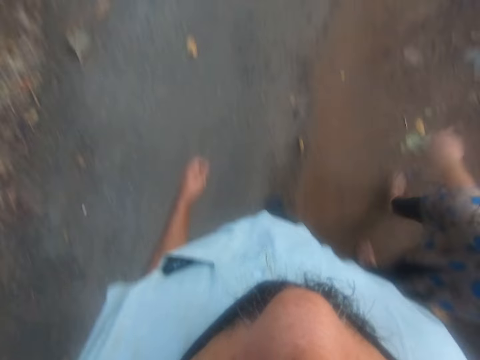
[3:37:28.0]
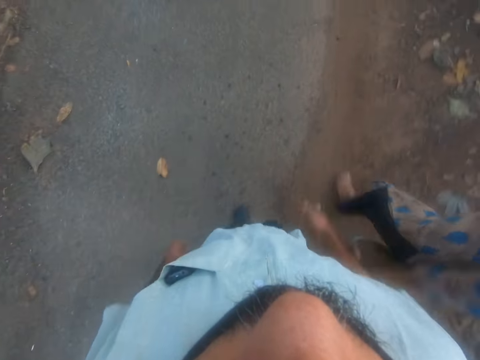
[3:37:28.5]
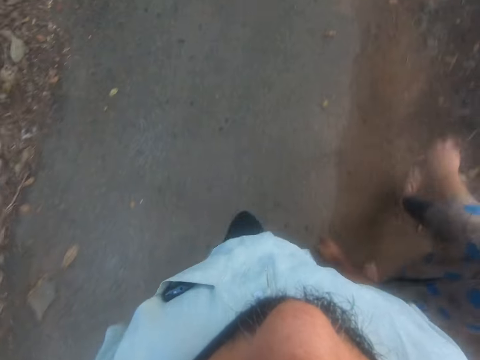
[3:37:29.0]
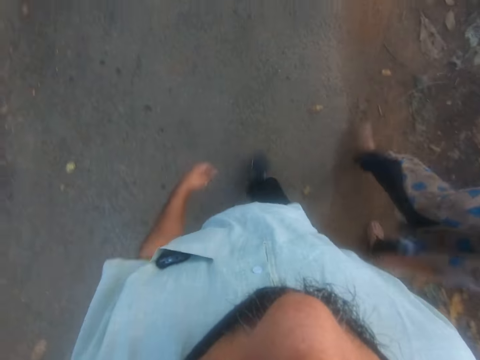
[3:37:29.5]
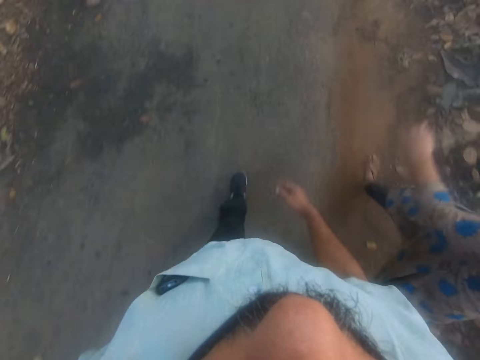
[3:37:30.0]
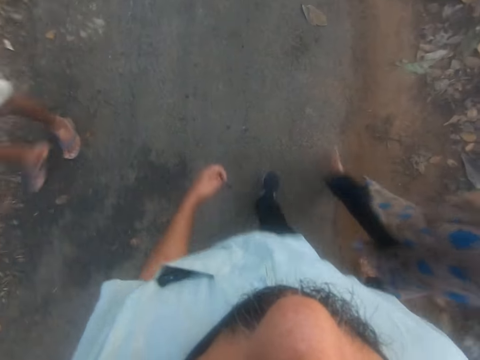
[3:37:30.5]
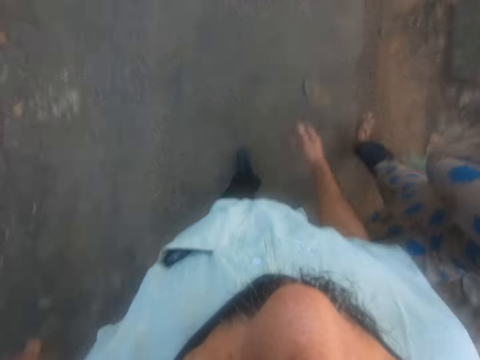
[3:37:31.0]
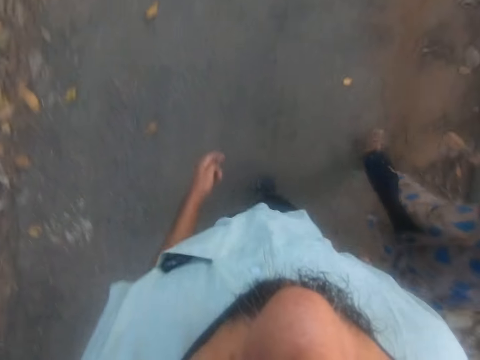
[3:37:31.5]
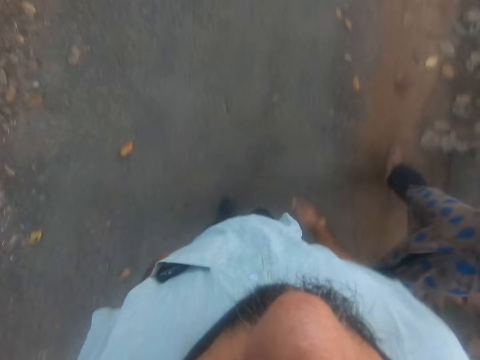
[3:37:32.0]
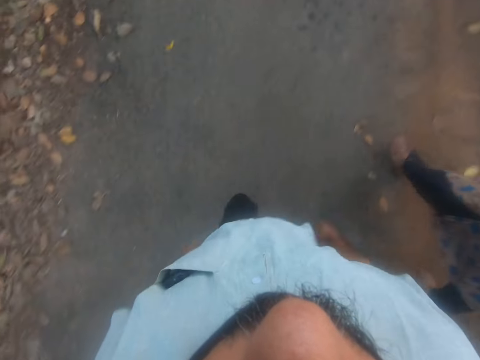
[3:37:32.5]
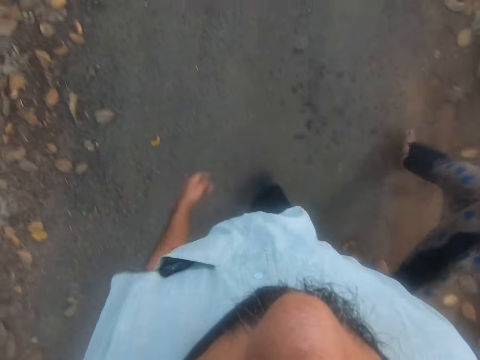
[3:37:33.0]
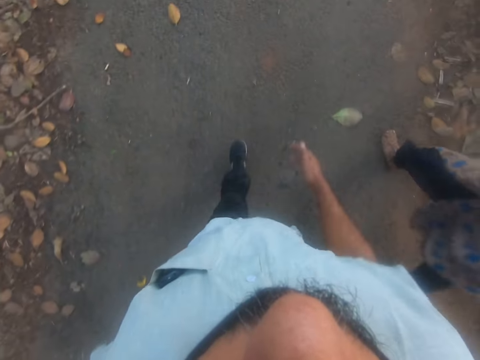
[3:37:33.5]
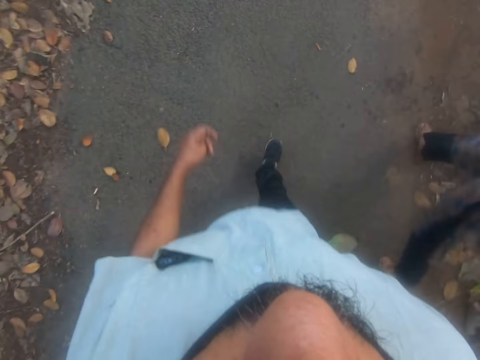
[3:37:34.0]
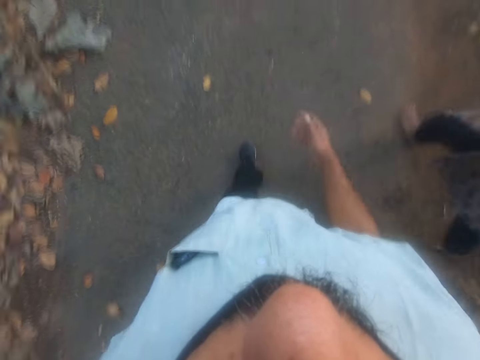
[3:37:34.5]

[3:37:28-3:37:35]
A man walks past the camera wearer.

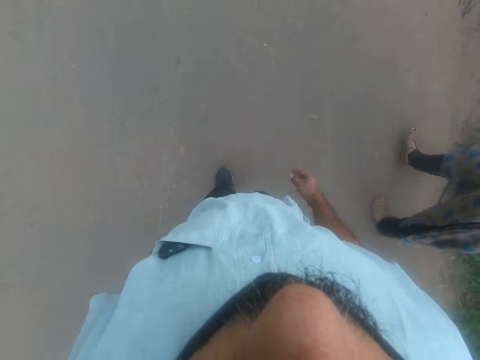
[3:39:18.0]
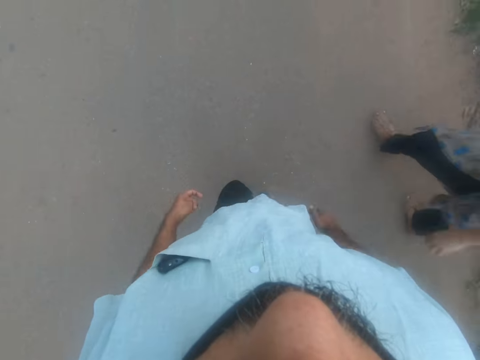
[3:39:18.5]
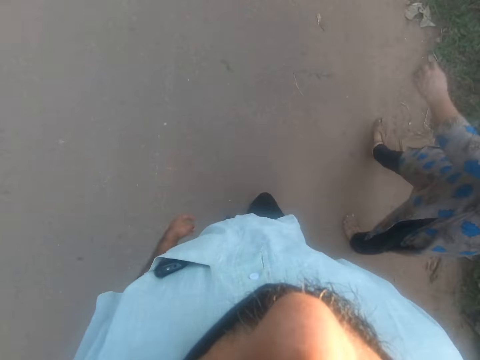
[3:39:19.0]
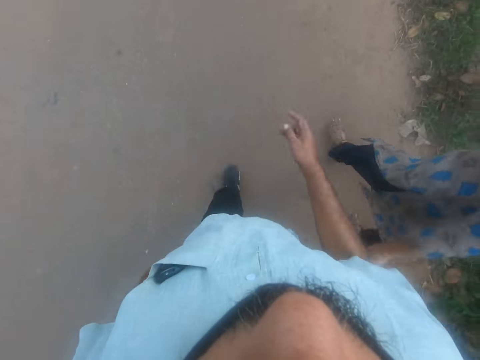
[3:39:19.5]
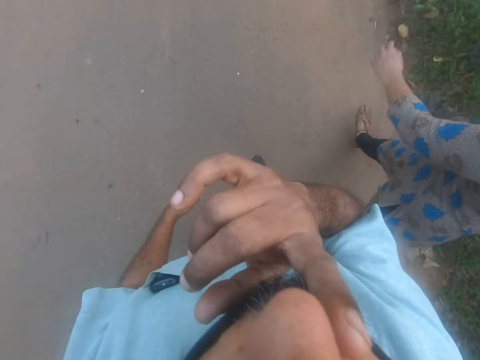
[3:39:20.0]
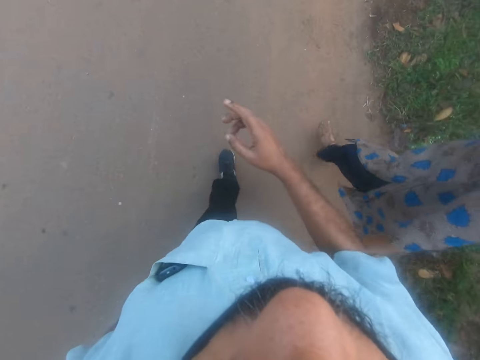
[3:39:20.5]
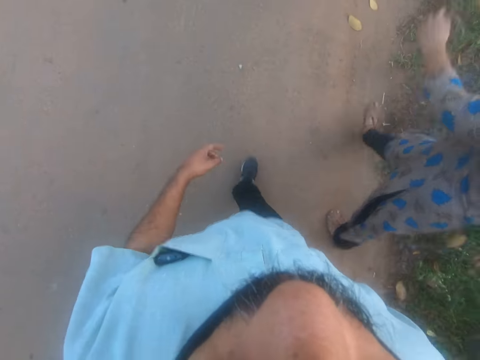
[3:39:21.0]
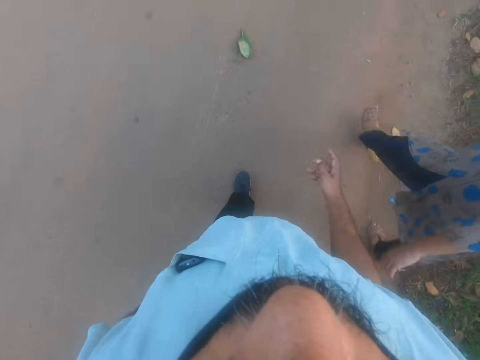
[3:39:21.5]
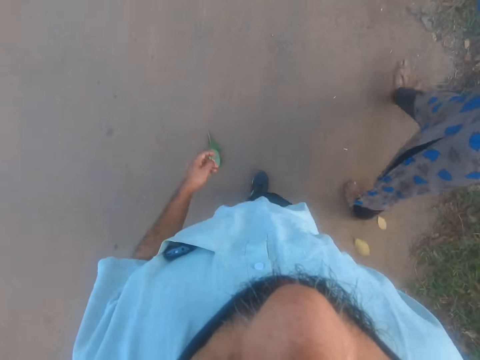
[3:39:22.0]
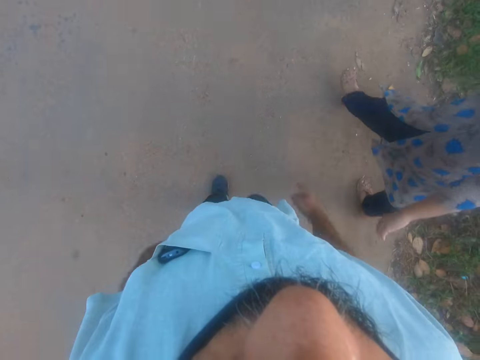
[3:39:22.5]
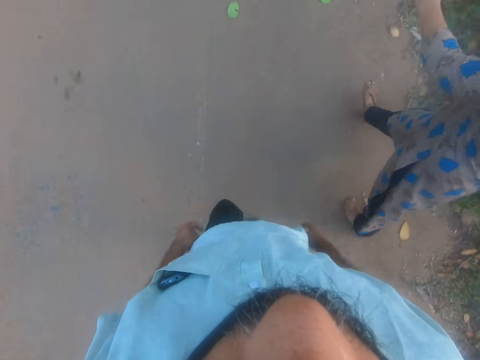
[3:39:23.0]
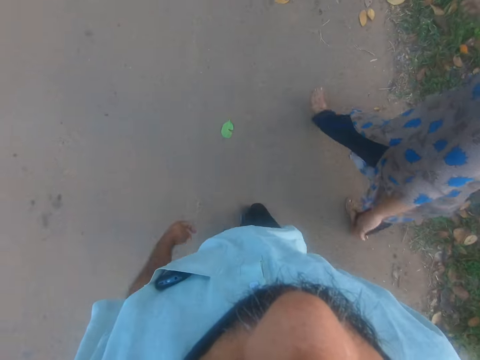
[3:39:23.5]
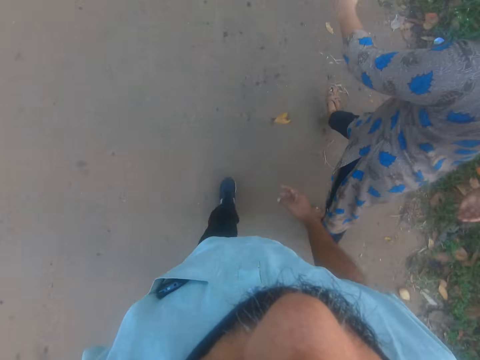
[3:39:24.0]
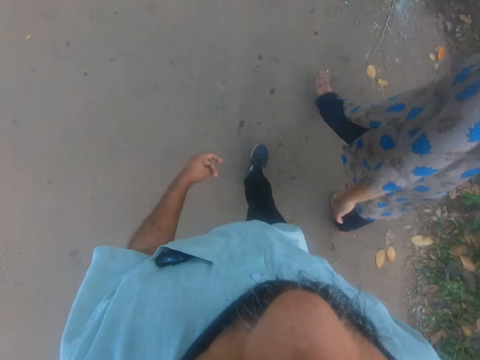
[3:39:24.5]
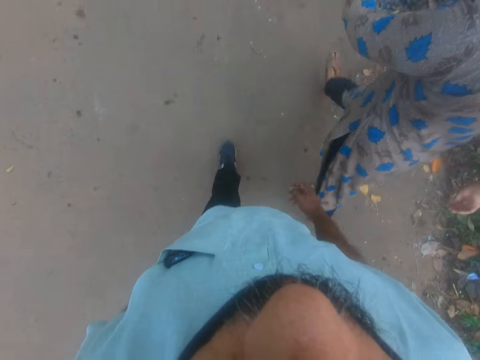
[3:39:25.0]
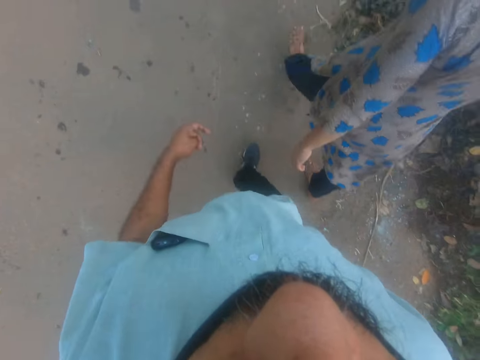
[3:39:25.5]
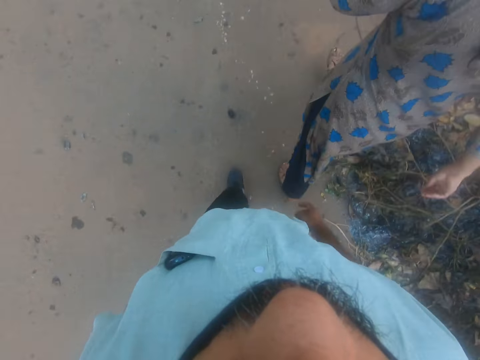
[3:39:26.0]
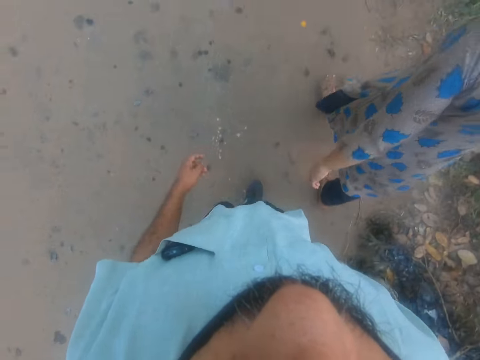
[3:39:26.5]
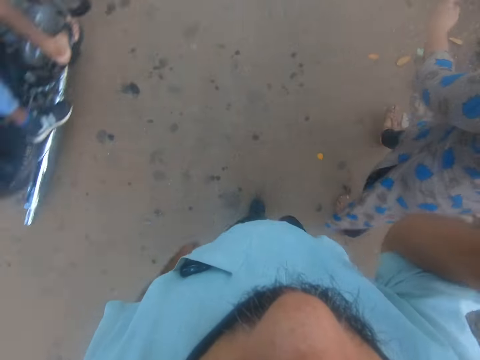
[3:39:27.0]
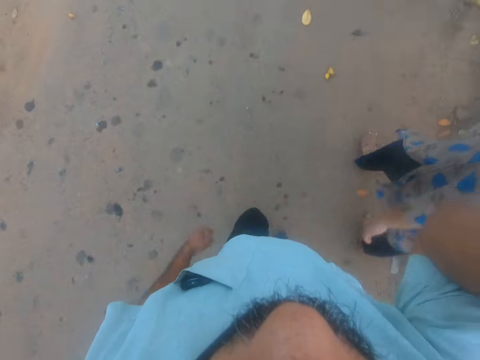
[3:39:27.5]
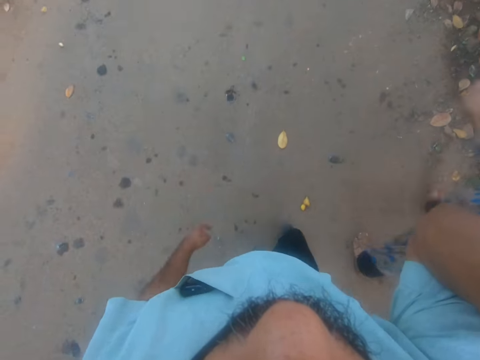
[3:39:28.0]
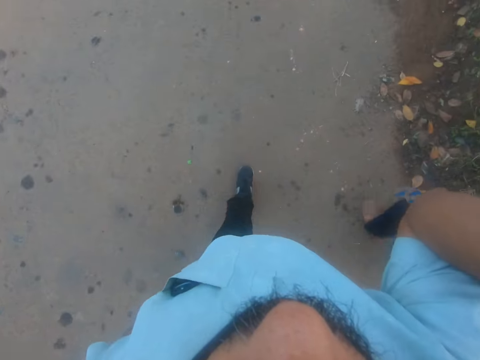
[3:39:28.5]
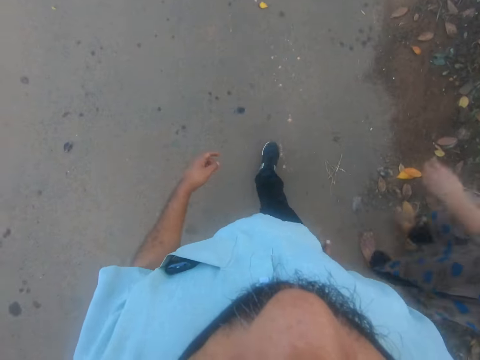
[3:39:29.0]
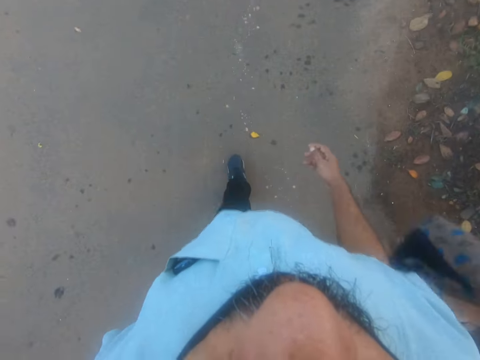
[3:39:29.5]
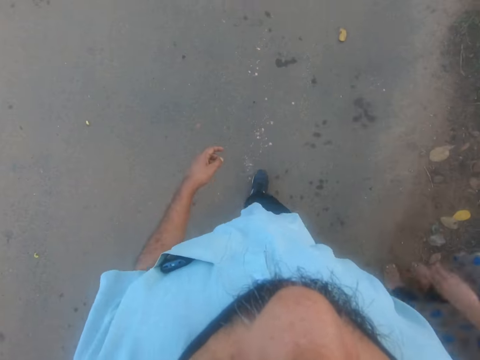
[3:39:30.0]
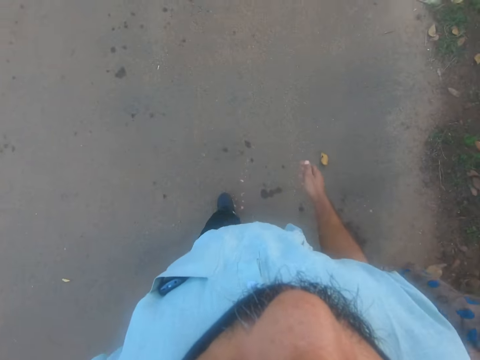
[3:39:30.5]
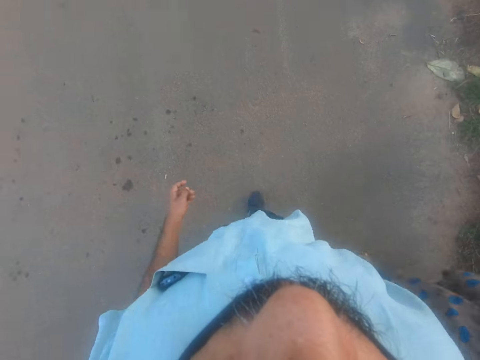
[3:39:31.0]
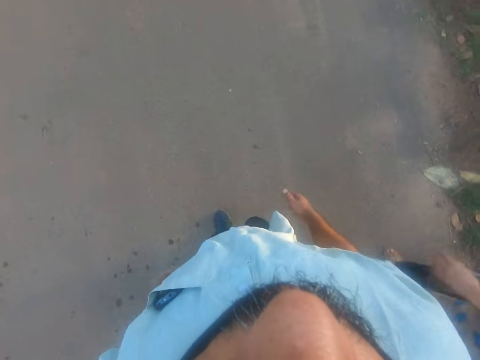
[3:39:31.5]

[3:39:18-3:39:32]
The camera wearer touches the nose. They walk on the road. A bike rides past the camera wearer. The camera wearer lifts the right hand. They walk on the road.

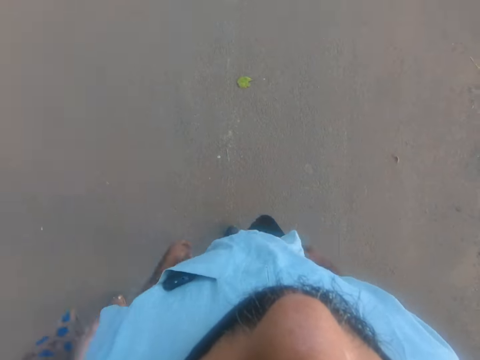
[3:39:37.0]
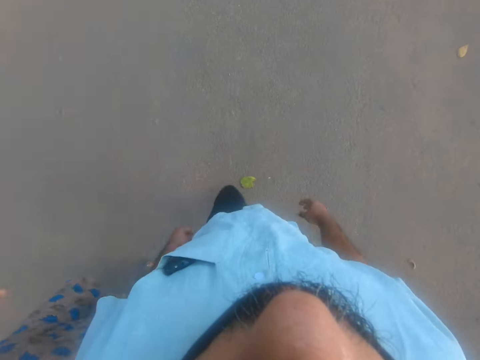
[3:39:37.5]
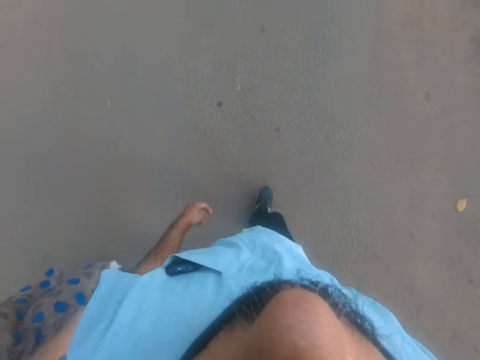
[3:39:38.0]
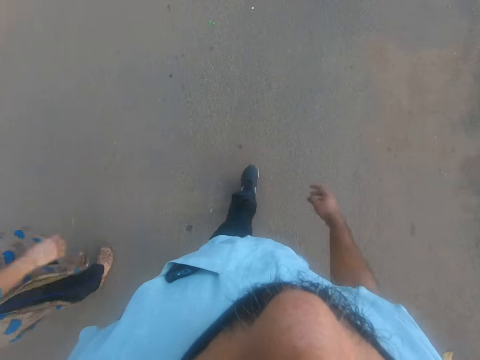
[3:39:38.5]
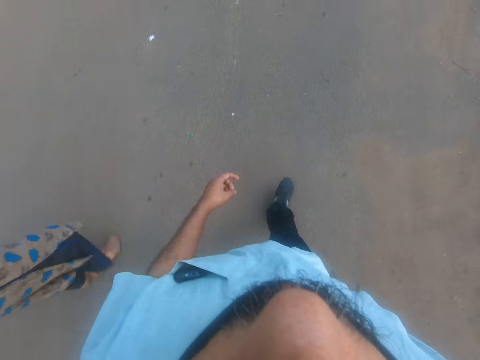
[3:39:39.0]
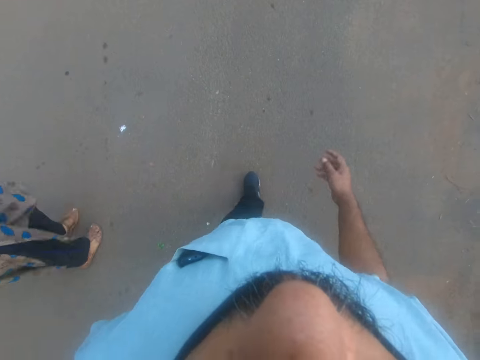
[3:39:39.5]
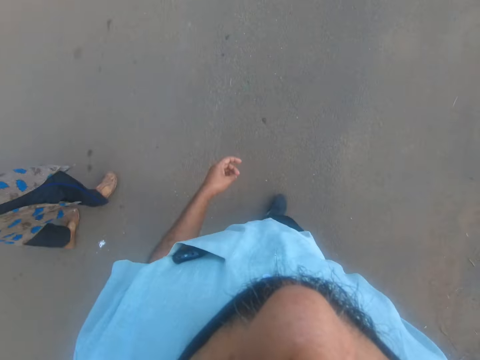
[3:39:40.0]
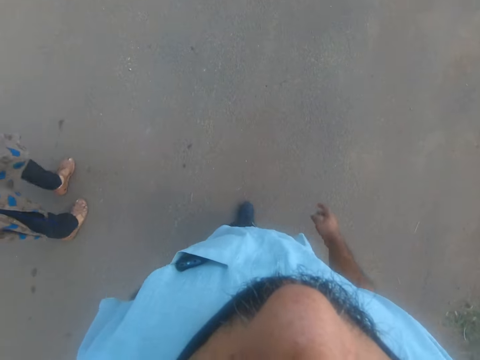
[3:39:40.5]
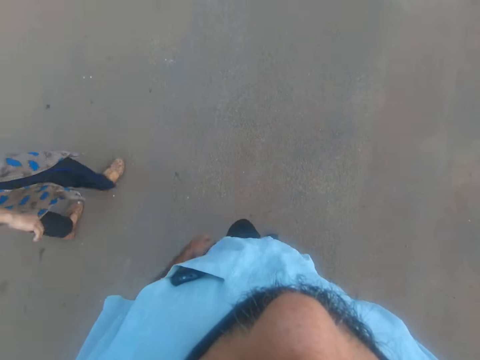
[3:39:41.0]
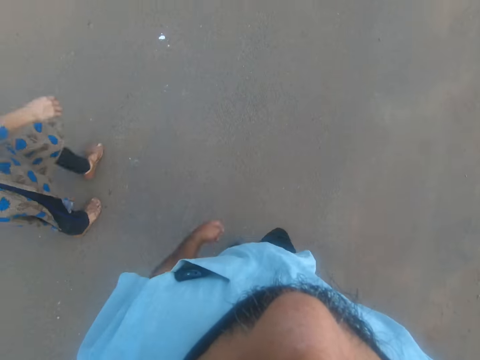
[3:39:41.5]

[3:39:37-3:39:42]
The woman walks by the left of the camera wearer.
